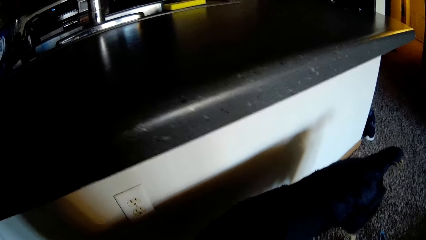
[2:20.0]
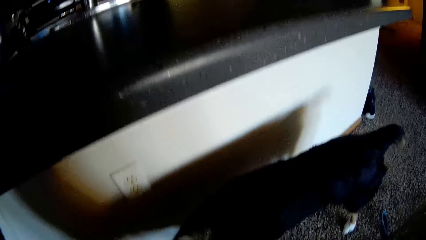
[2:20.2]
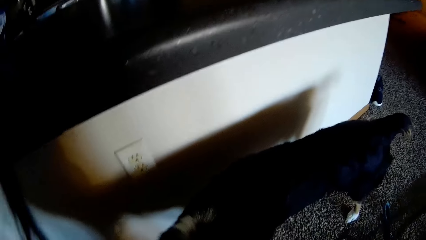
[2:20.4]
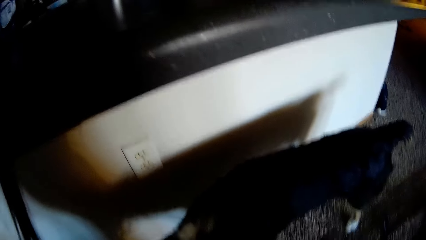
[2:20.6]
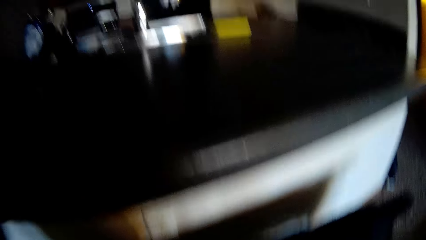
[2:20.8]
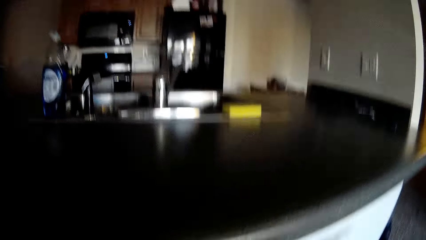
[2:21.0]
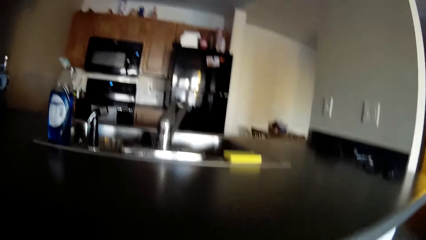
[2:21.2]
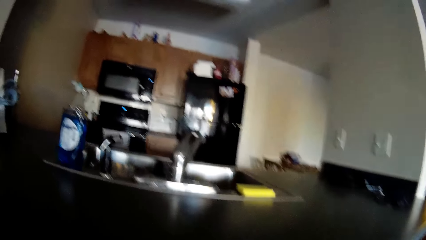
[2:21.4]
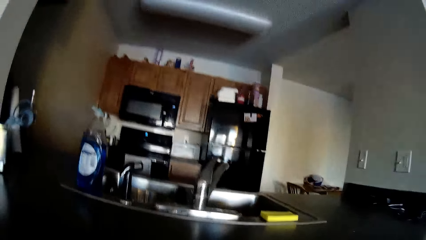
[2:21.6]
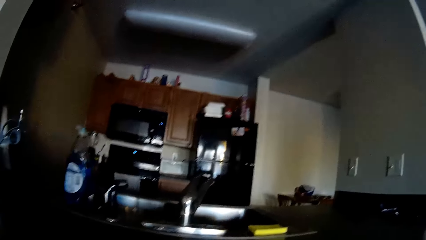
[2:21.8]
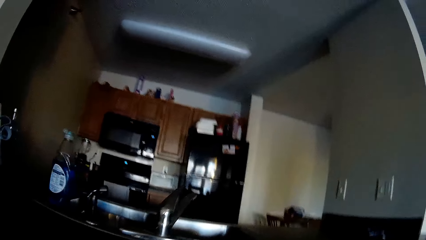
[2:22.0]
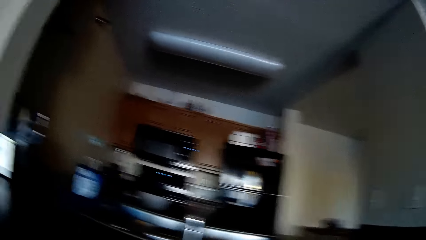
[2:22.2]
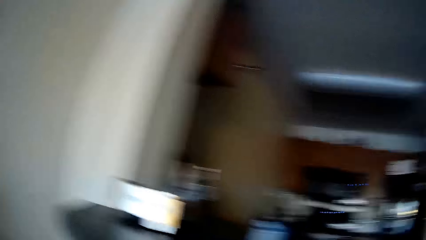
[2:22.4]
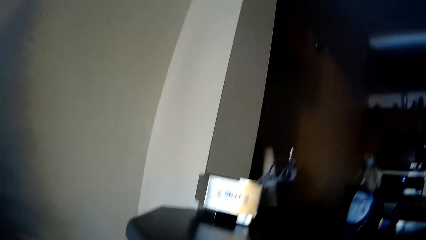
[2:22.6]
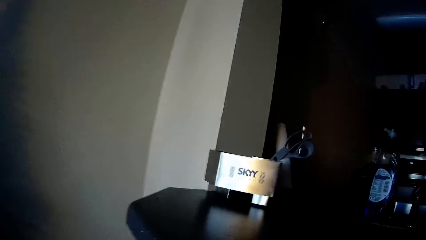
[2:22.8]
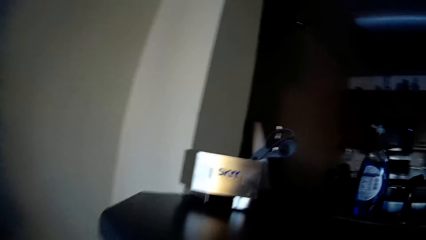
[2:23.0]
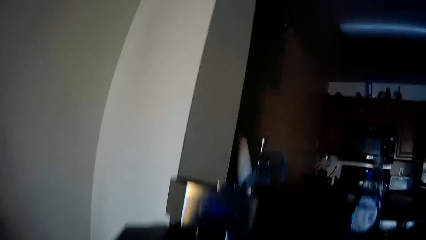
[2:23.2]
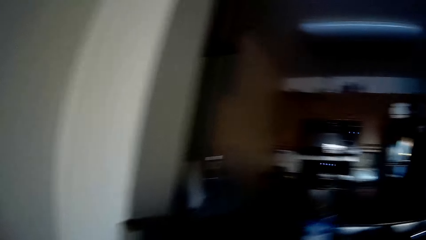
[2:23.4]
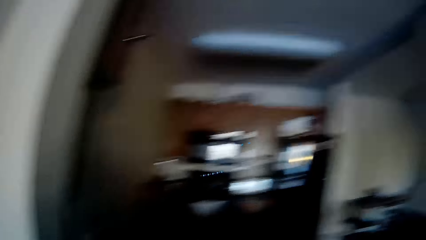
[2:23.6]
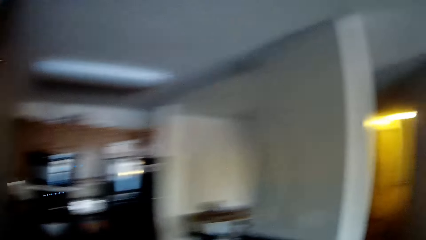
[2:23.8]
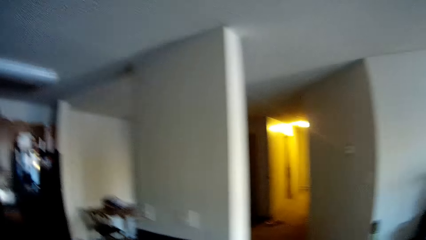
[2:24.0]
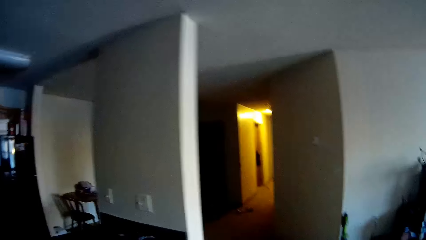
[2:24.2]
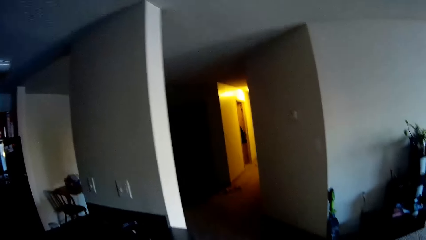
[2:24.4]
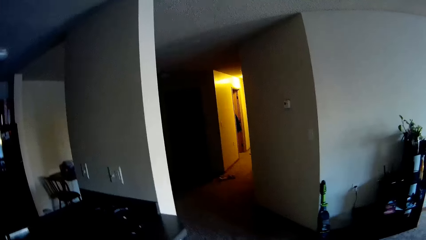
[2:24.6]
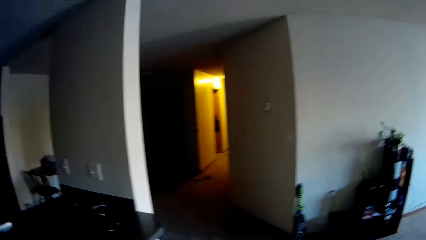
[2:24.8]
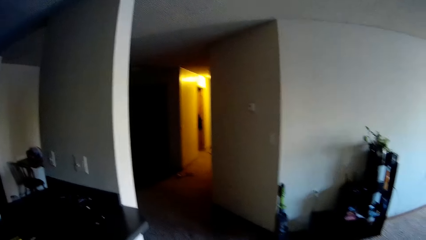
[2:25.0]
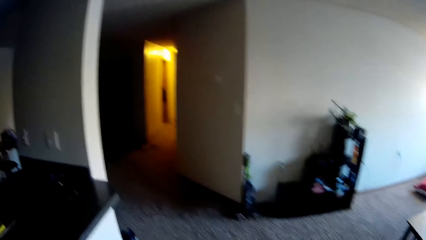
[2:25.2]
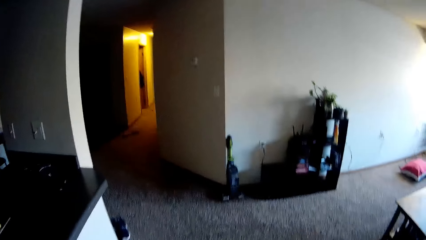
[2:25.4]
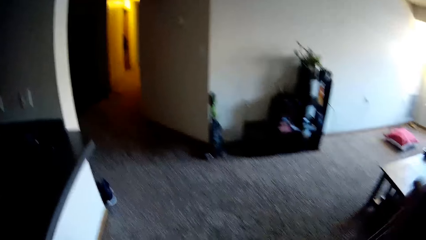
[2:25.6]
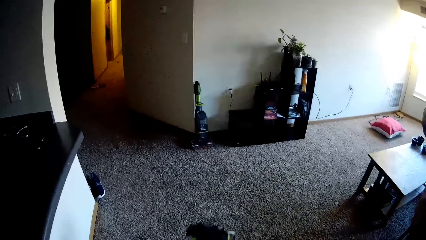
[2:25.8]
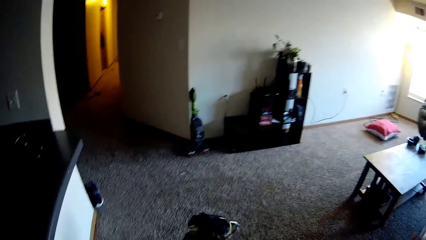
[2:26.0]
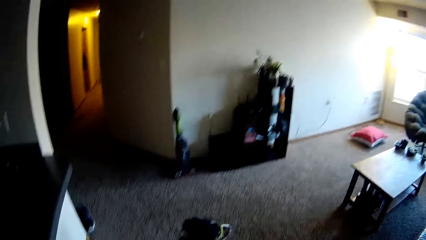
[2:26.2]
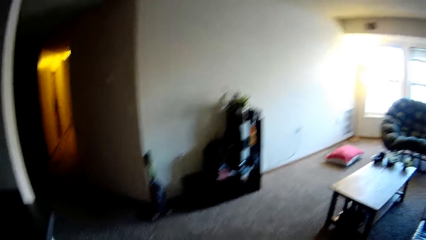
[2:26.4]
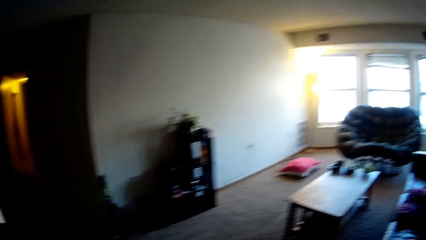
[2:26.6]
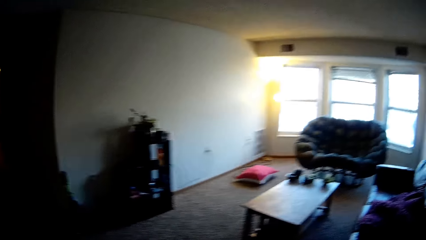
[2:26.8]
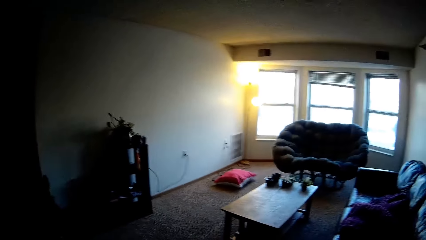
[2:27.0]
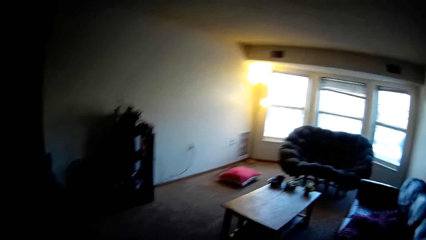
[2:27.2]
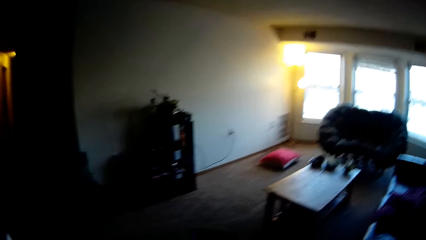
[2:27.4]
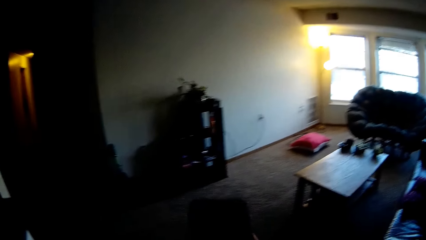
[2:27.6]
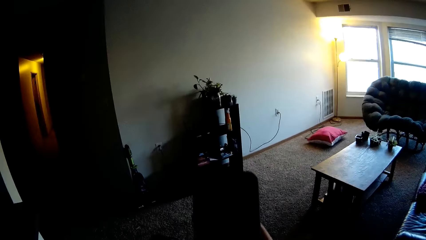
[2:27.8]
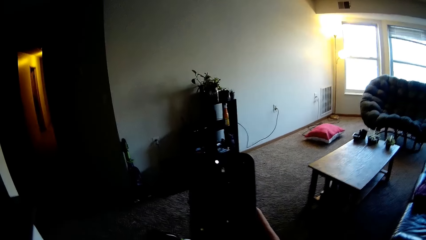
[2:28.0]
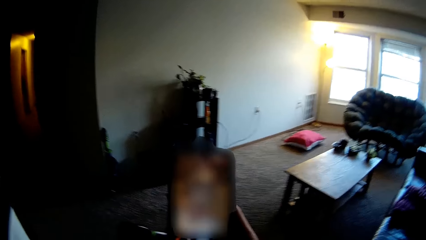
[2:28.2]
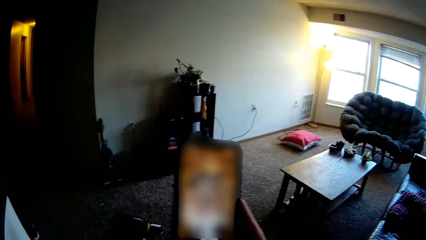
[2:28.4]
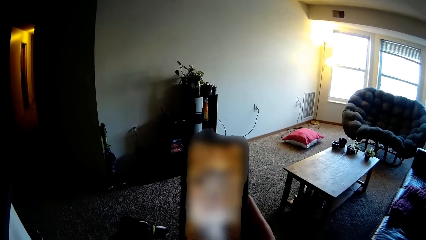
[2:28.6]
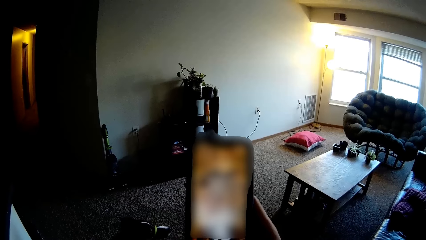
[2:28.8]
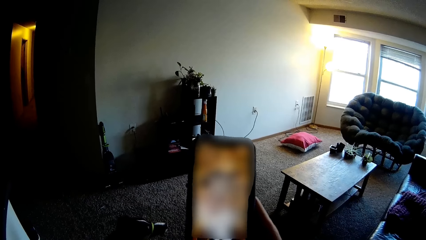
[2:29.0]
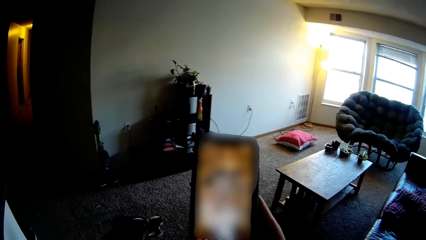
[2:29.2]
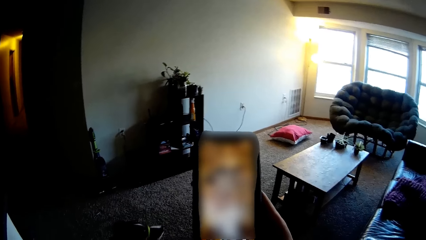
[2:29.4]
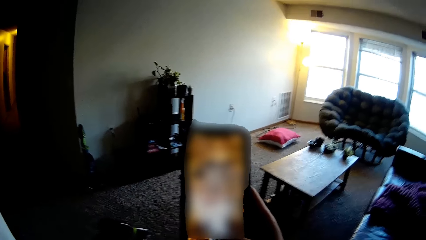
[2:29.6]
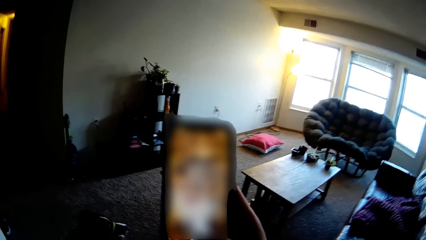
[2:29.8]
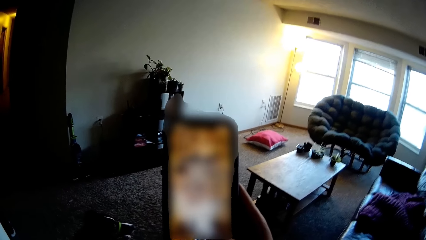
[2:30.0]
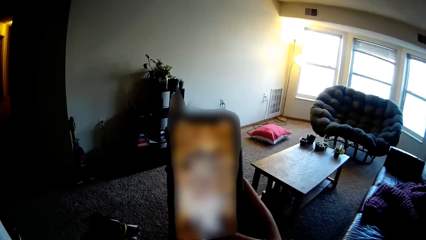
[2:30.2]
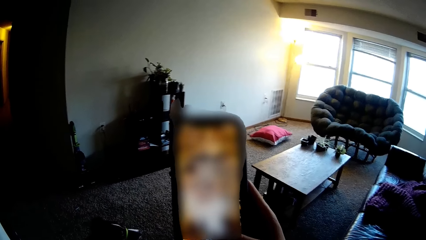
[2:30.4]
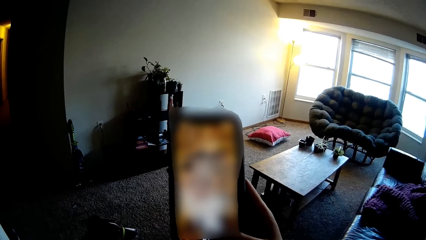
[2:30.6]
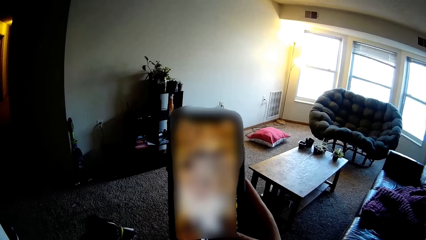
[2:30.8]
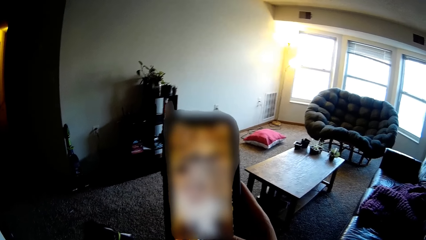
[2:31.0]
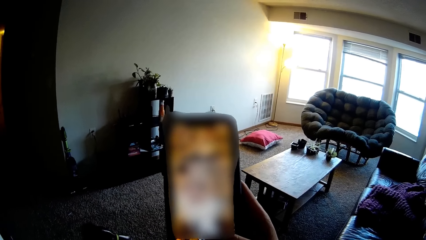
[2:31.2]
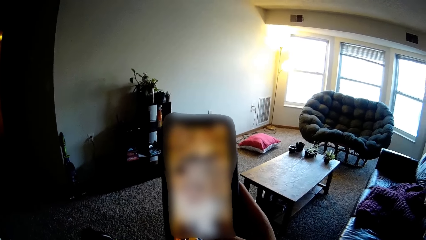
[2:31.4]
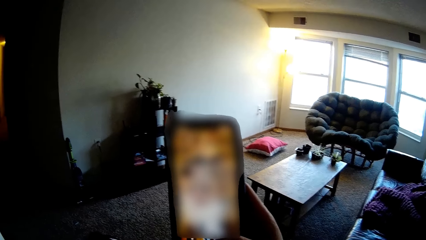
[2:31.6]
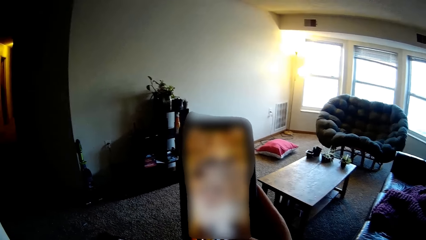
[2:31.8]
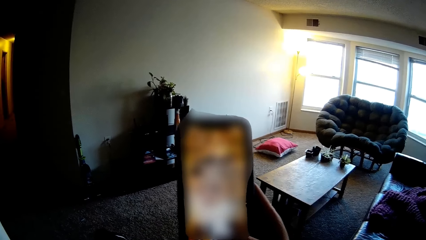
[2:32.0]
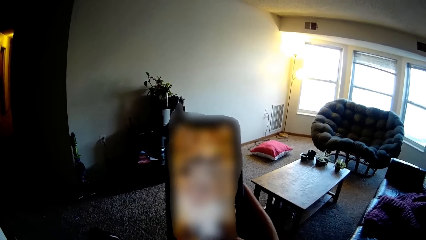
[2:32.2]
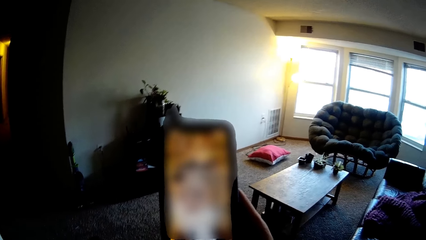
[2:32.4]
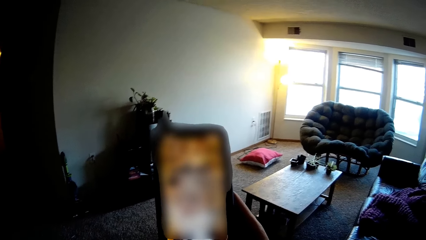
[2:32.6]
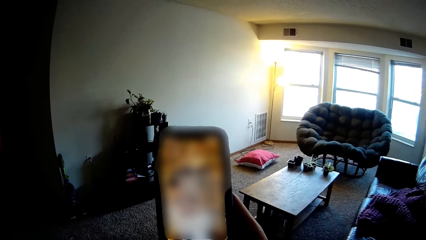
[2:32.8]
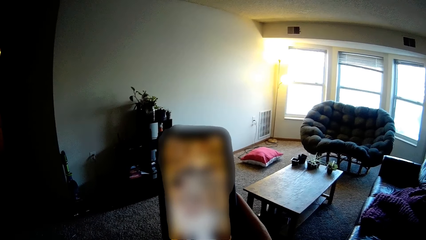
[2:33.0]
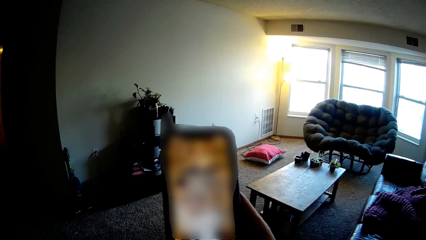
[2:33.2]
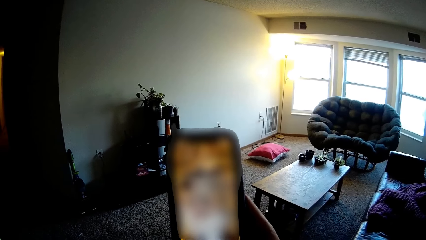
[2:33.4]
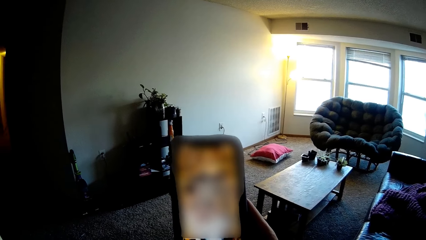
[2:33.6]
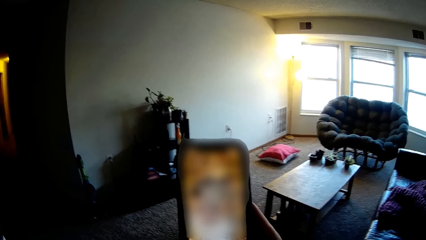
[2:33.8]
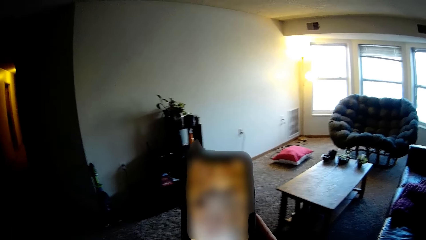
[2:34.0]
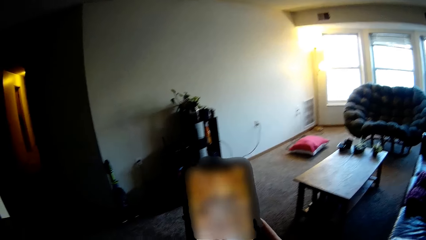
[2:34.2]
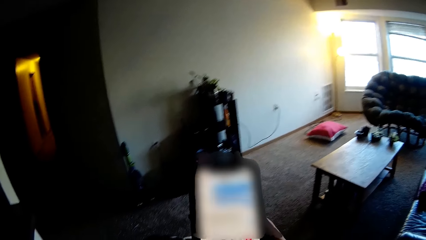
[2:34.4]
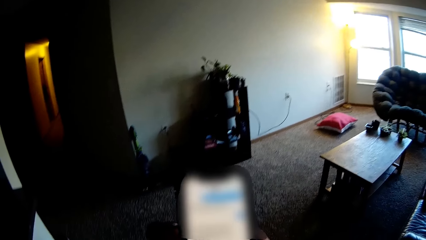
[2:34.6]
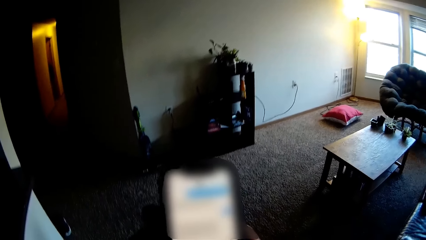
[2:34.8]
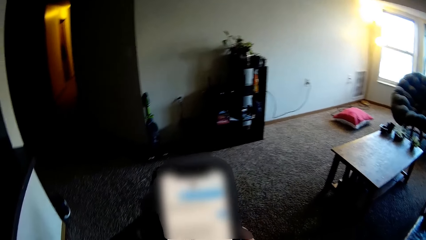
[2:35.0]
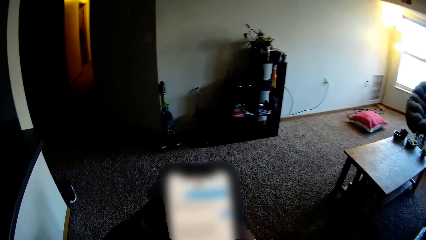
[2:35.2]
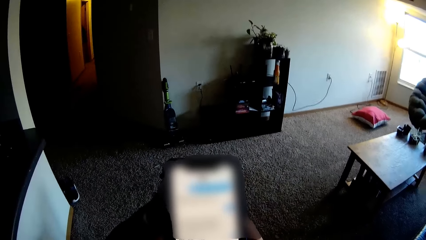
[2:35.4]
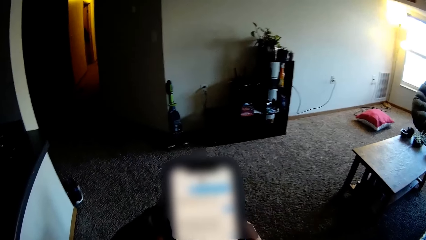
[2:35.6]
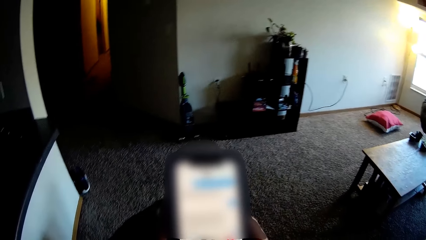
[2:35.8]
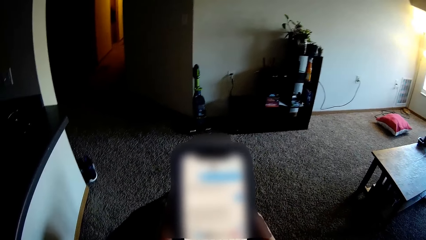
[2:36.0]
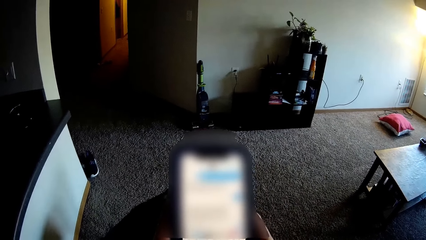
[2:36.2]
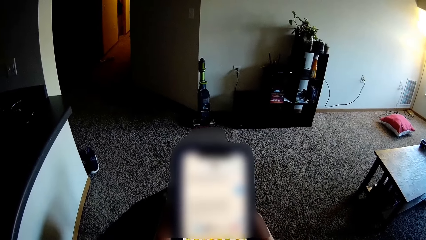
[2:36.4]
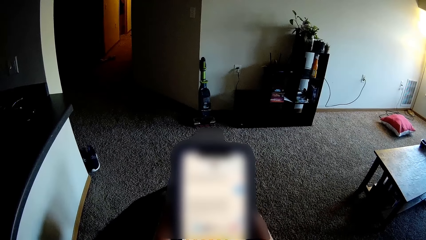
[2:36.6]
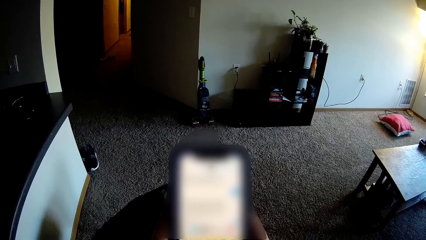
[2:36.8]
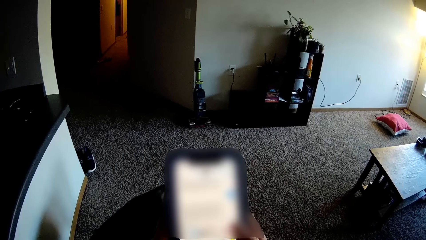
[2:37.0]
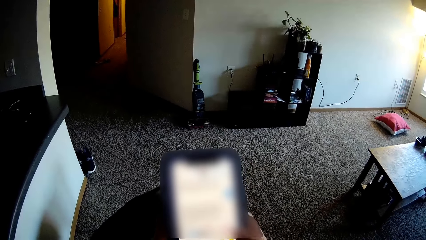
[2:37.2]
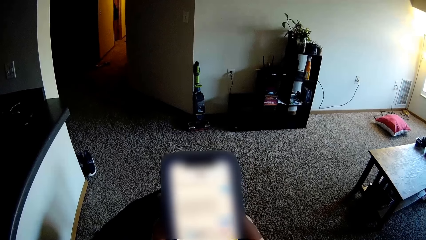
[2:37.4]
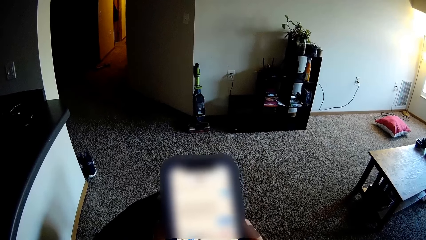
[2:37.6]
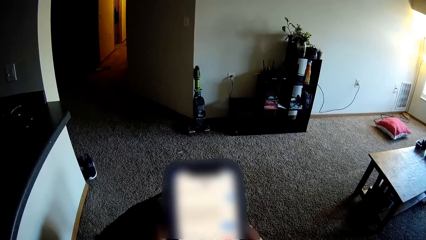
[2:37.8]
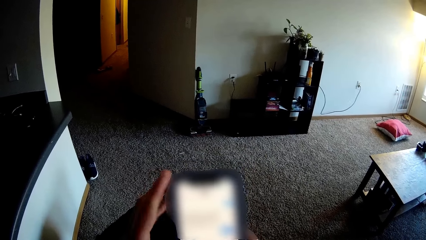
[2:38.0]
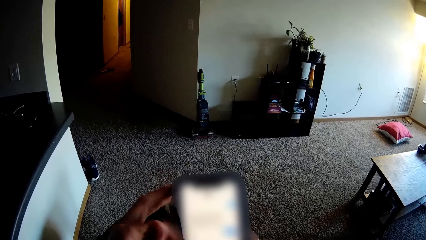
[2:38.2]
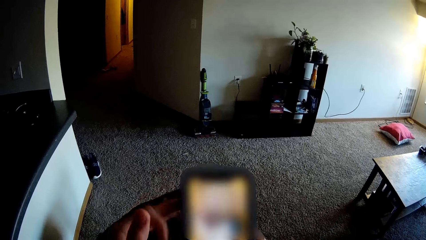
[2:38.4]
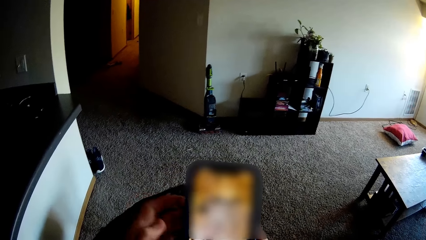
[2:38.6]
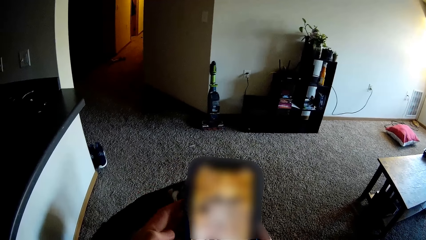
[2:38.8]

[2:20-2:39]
The camera wearer looks around. They walk in the room. They scroll through the phone.
